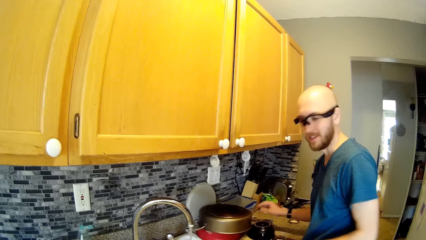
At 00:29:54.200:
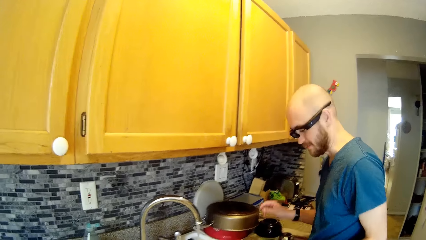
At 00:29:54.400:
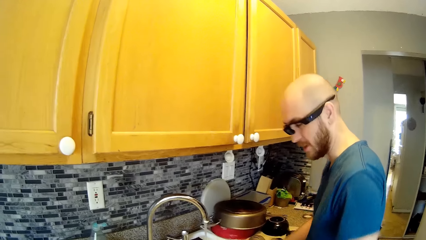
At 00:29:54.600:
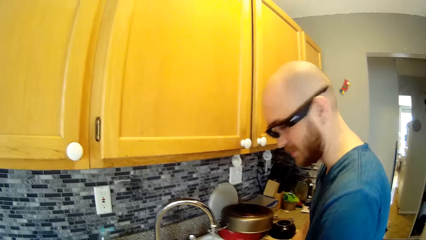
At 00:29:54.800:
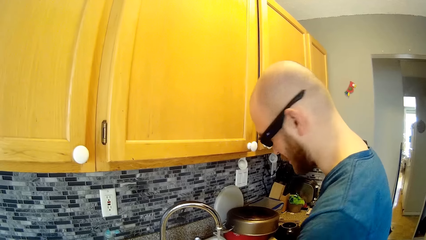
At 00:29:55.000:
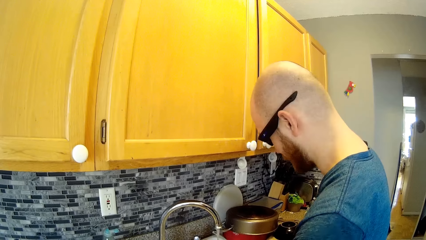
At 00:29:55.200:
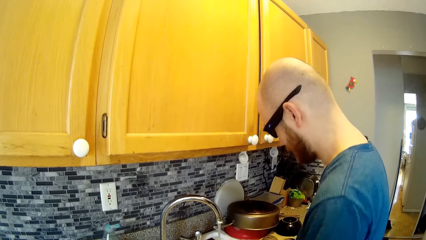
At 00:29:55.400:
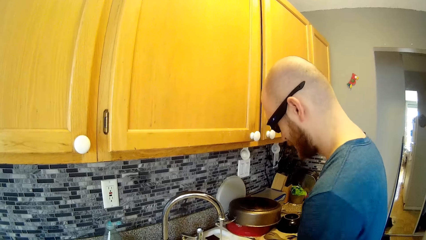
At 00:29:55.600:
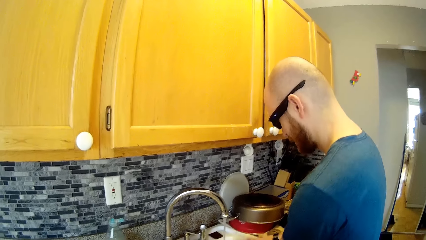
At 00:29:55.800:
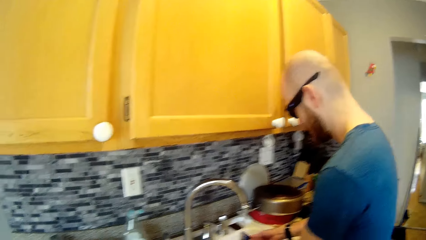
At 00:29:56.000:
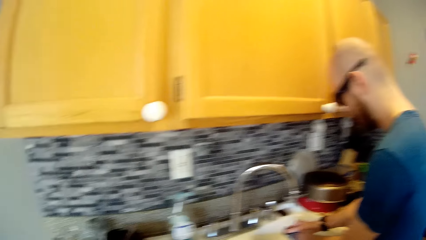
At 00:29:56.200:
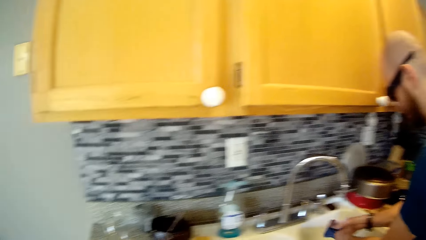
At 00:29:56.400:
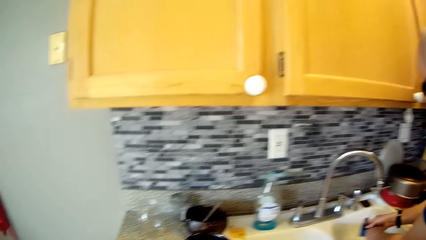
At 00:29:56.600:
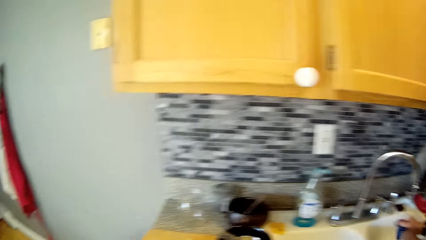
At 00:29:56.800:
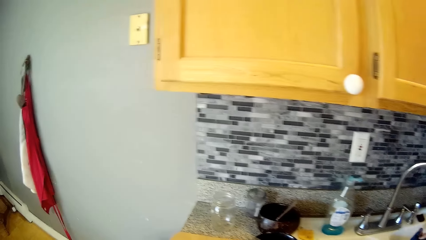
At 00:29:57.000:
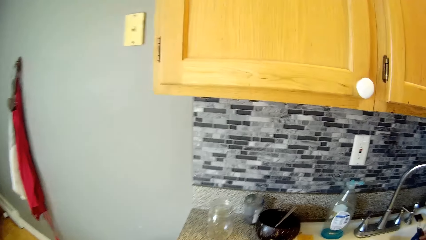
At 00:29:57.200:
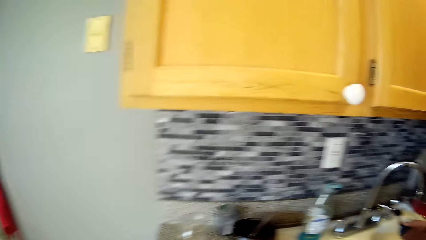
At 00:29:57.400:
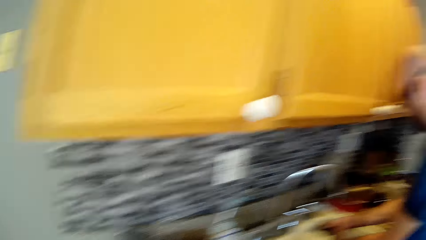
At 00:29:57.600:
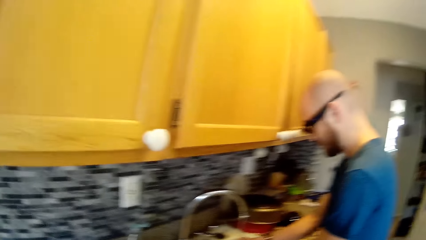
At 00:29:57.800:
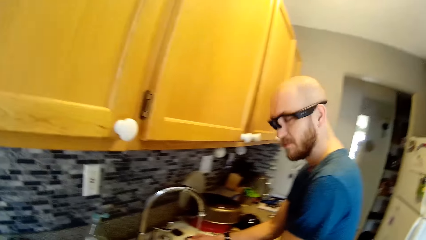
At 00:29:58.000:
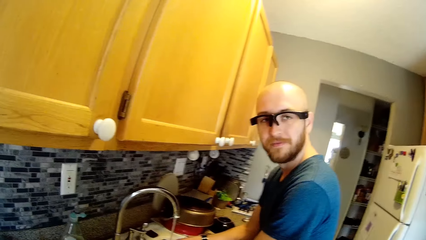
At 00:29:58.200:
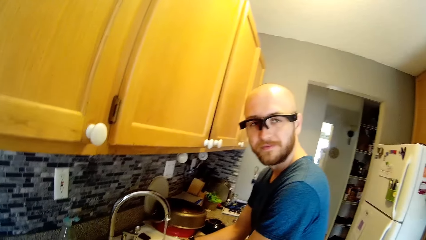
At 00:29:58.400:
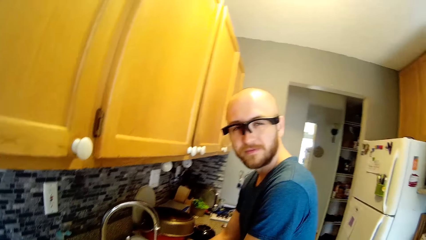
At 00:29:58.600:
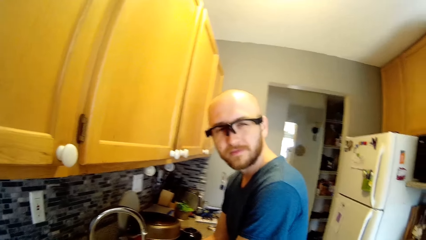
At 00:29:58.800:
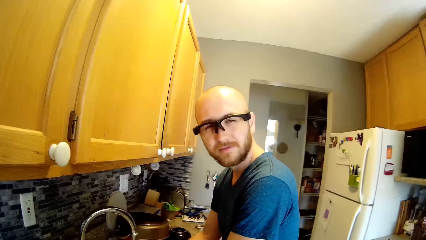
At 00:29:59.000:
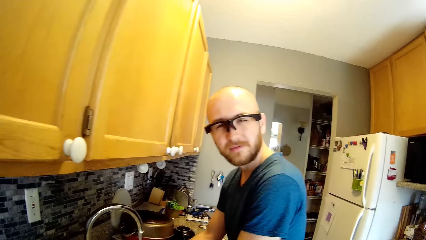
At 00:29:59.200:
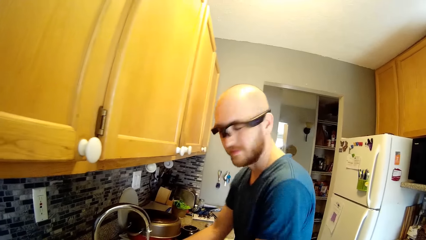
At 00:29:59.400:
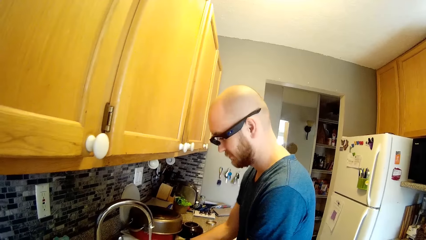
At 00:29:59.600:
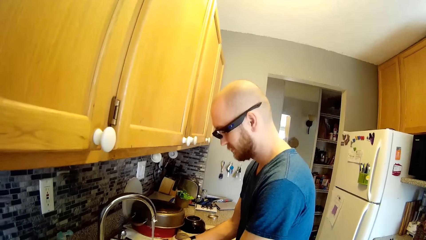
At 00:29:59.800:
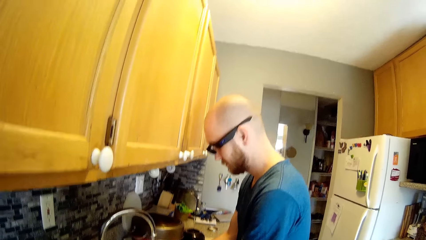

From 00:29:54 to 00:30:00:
The man looks at the camera wearer. The man cleans something in the sink. The man rinses the sponge with water from the tap. The man looks at the camera wearer.
